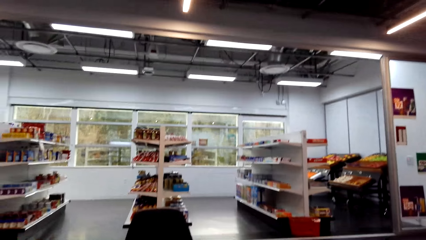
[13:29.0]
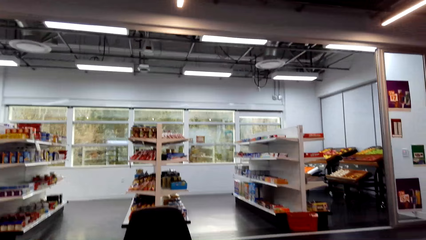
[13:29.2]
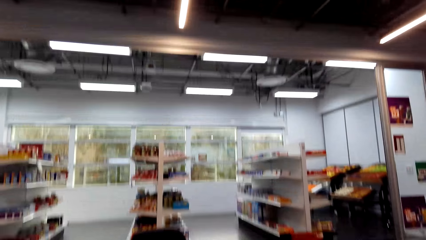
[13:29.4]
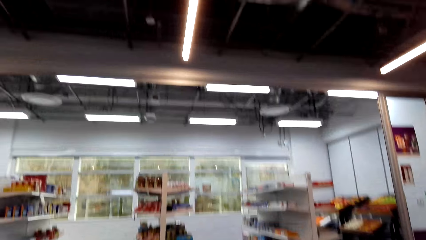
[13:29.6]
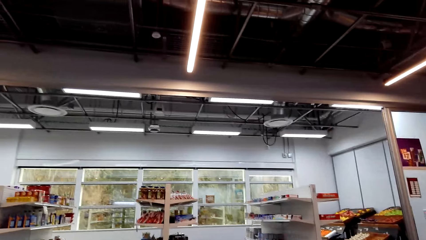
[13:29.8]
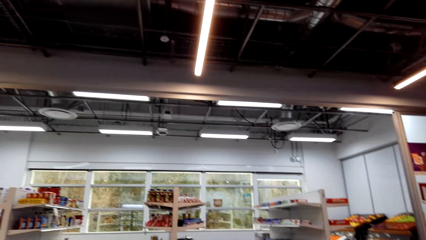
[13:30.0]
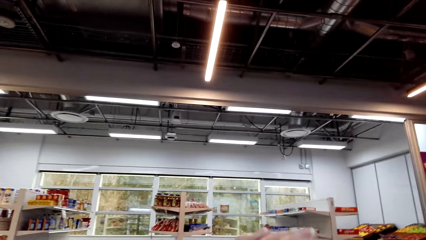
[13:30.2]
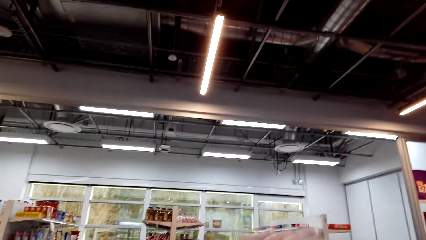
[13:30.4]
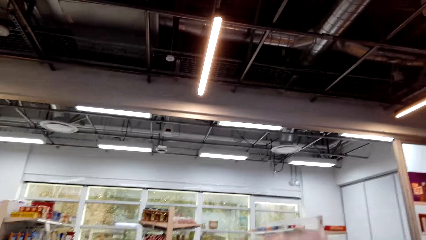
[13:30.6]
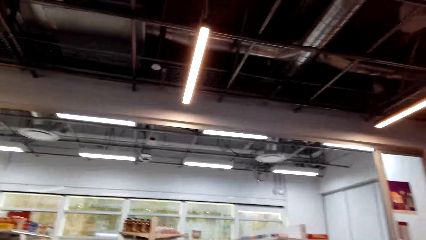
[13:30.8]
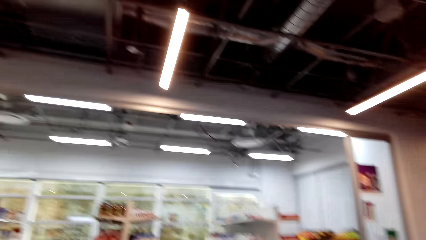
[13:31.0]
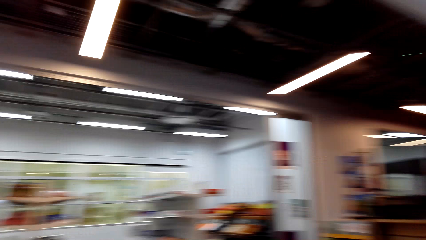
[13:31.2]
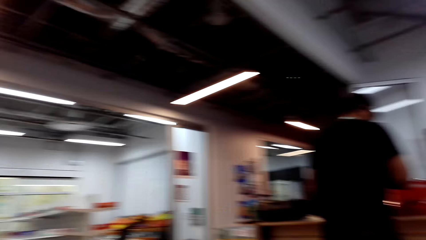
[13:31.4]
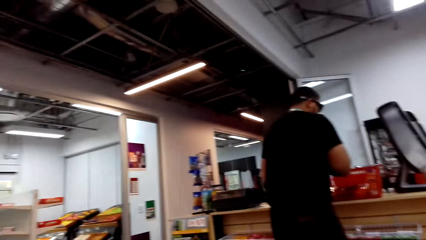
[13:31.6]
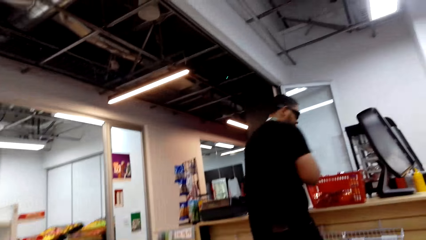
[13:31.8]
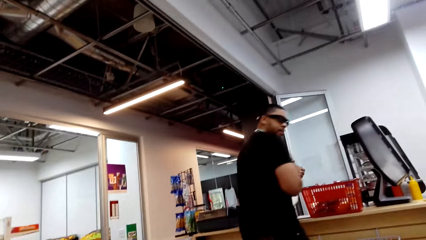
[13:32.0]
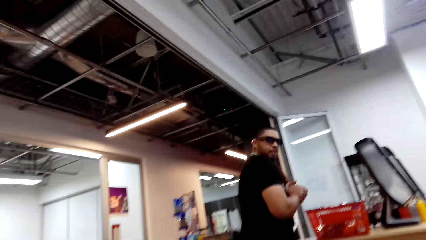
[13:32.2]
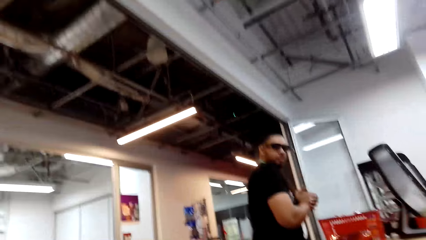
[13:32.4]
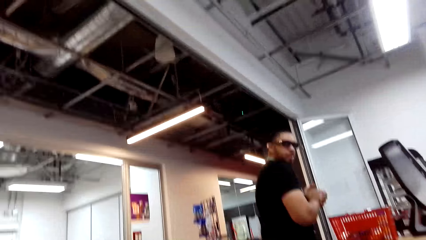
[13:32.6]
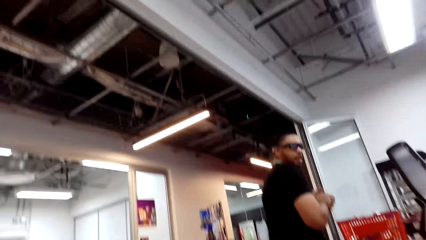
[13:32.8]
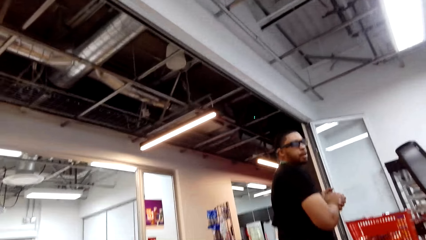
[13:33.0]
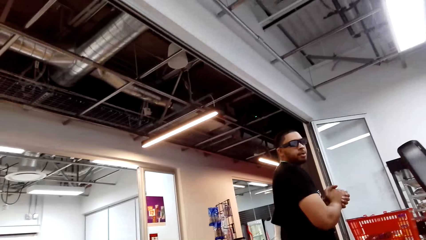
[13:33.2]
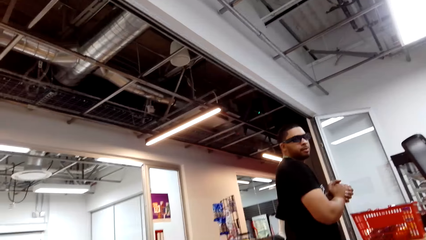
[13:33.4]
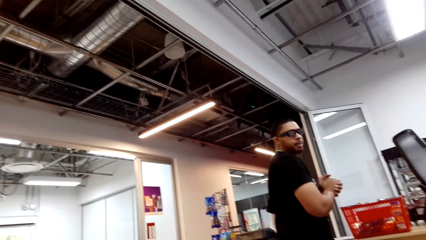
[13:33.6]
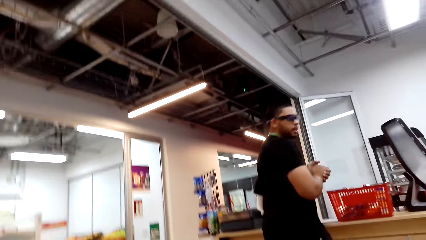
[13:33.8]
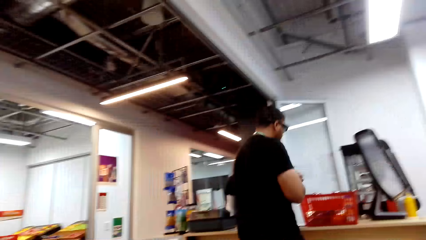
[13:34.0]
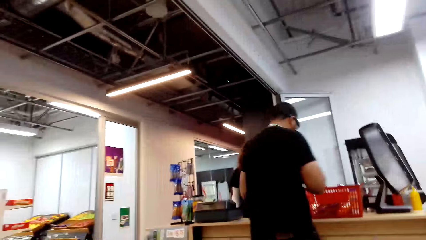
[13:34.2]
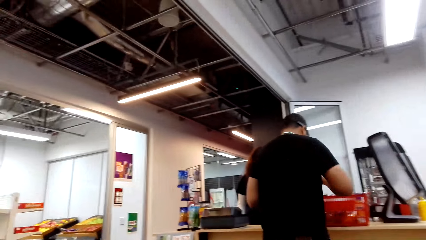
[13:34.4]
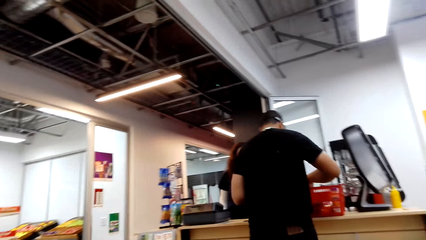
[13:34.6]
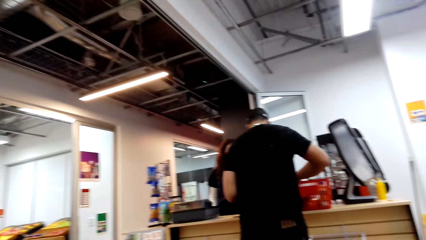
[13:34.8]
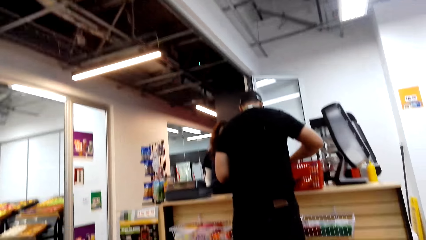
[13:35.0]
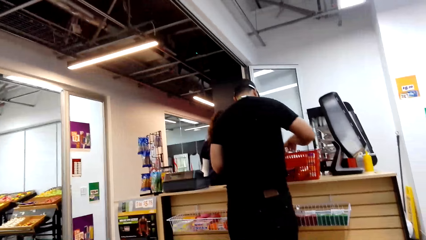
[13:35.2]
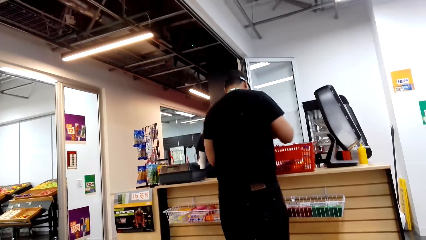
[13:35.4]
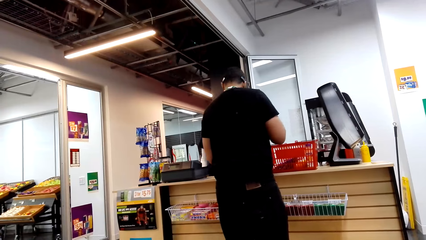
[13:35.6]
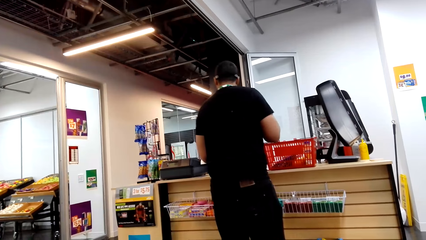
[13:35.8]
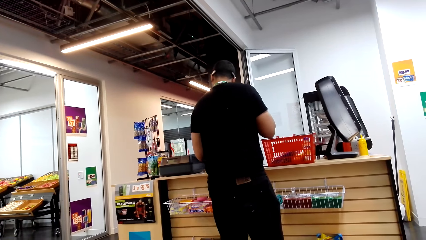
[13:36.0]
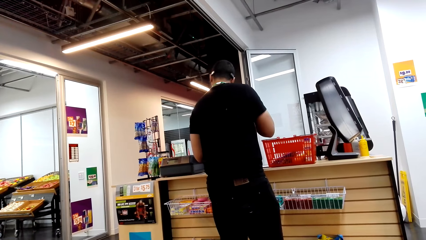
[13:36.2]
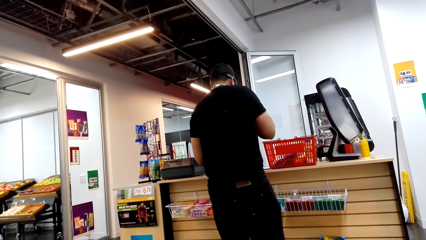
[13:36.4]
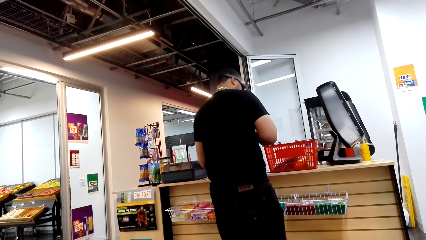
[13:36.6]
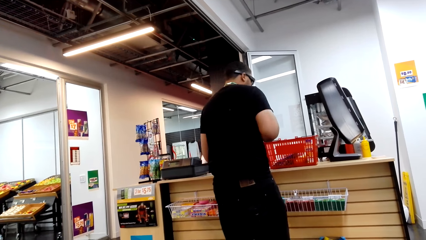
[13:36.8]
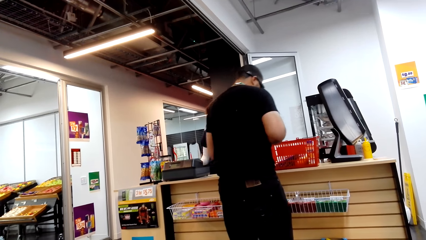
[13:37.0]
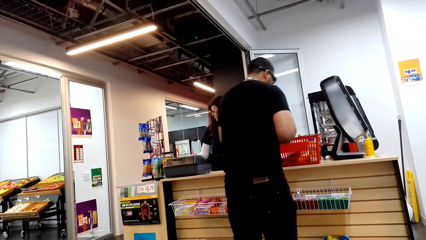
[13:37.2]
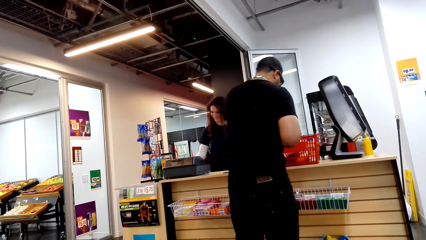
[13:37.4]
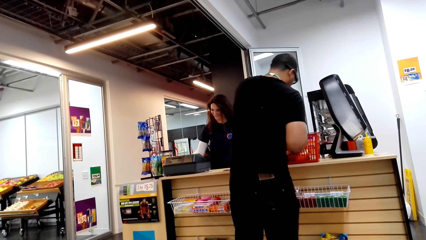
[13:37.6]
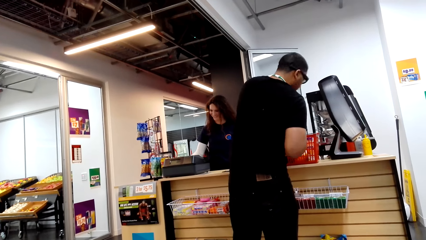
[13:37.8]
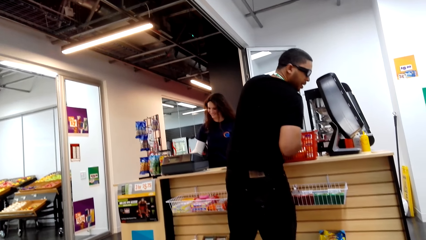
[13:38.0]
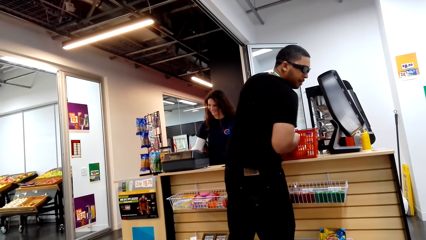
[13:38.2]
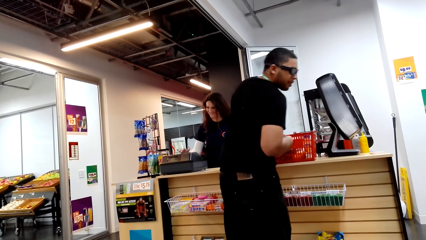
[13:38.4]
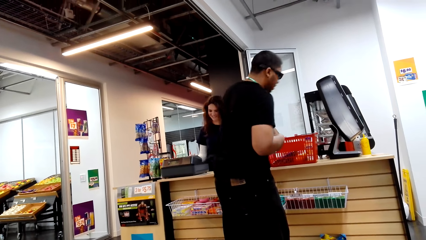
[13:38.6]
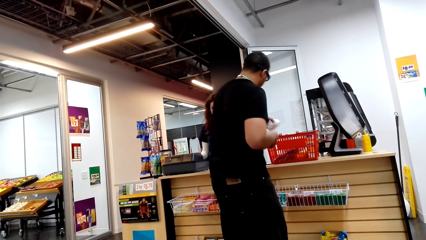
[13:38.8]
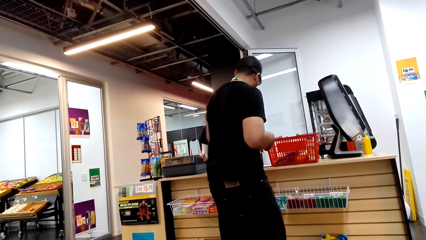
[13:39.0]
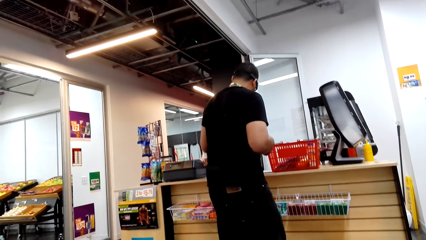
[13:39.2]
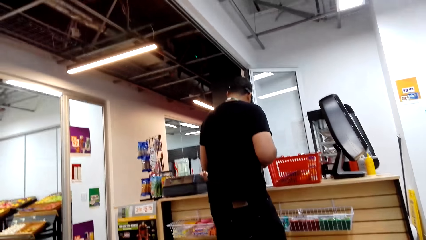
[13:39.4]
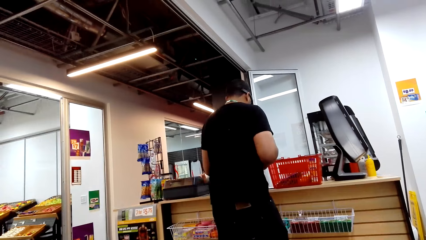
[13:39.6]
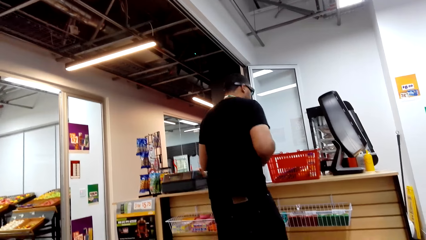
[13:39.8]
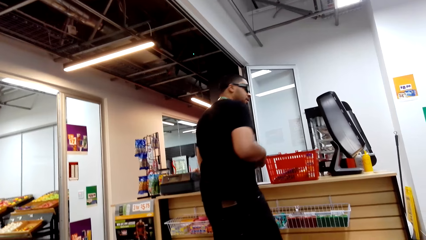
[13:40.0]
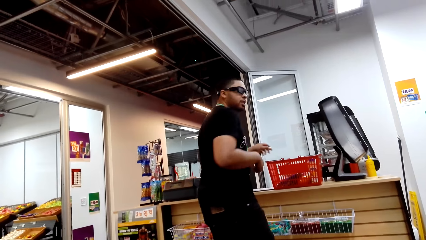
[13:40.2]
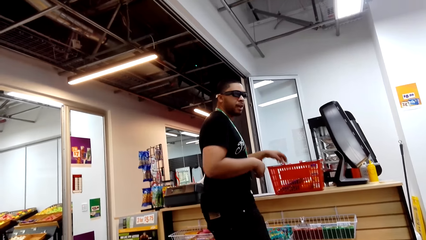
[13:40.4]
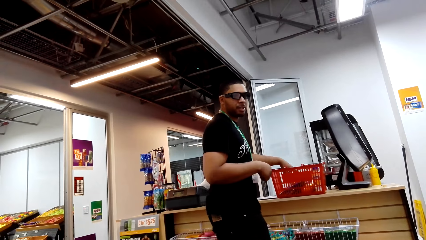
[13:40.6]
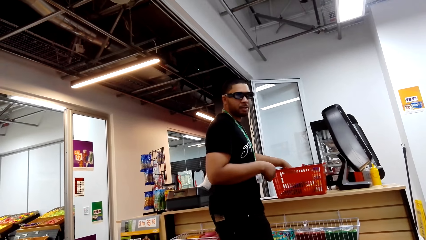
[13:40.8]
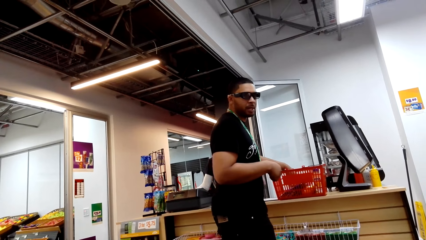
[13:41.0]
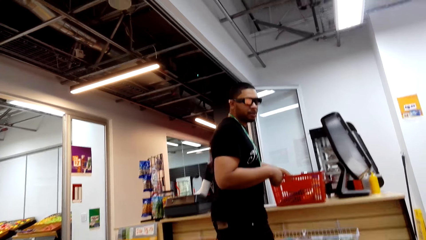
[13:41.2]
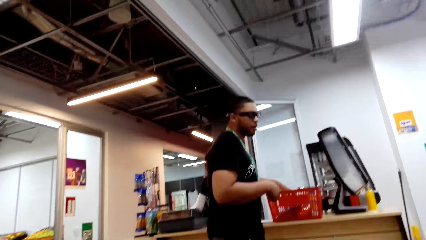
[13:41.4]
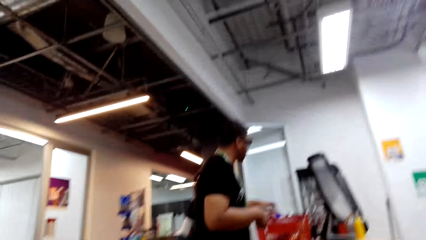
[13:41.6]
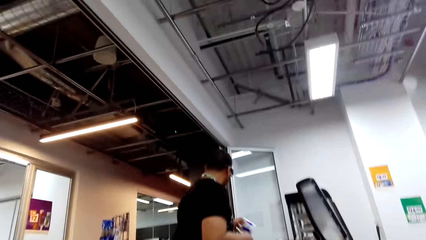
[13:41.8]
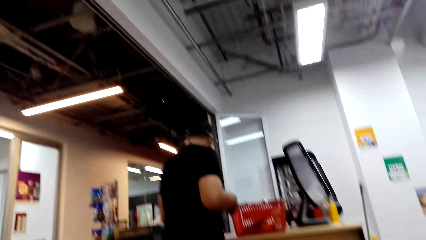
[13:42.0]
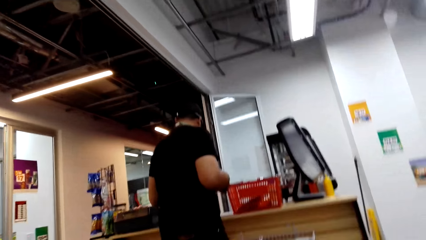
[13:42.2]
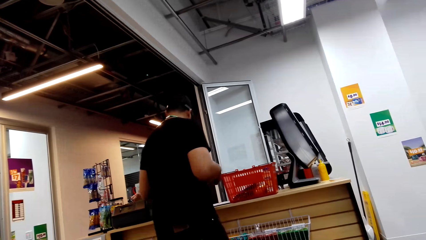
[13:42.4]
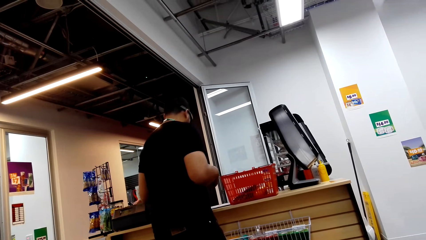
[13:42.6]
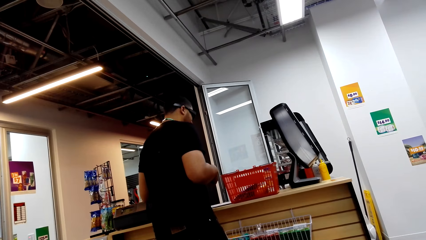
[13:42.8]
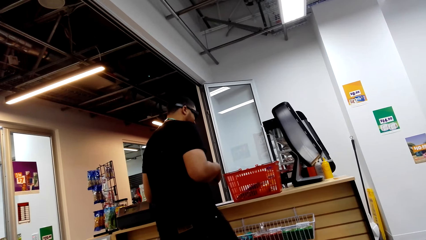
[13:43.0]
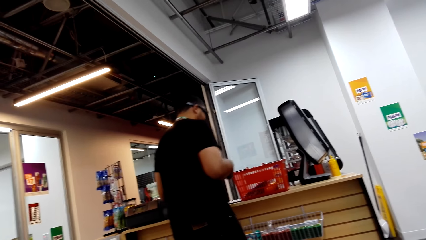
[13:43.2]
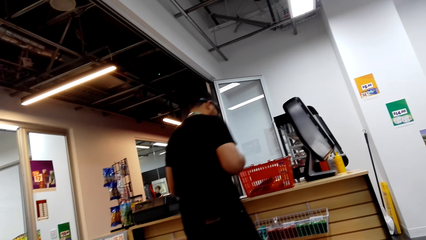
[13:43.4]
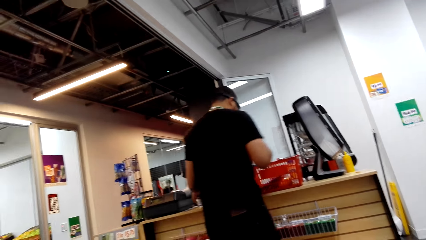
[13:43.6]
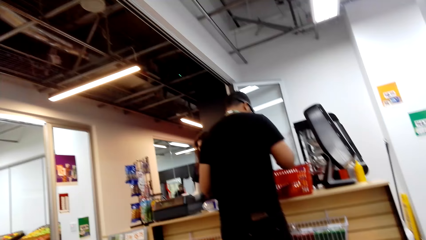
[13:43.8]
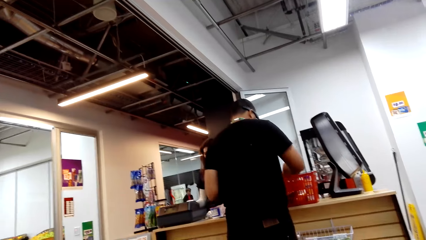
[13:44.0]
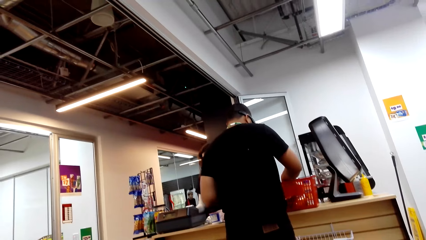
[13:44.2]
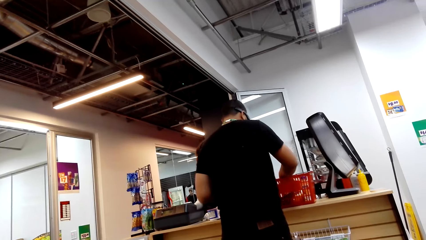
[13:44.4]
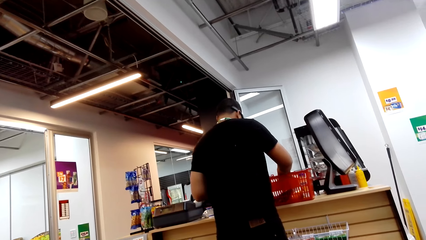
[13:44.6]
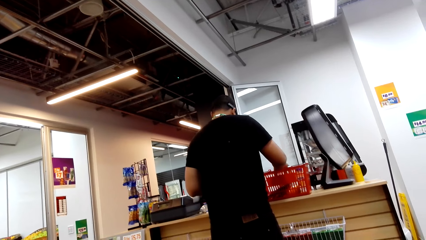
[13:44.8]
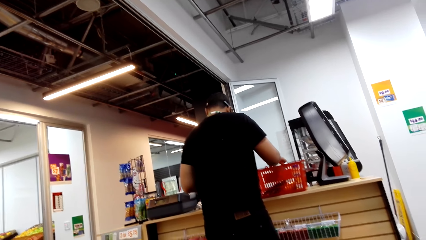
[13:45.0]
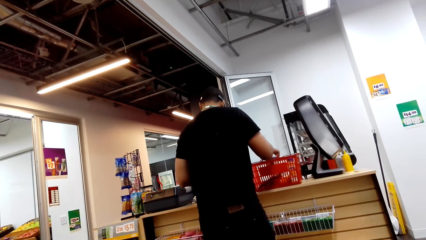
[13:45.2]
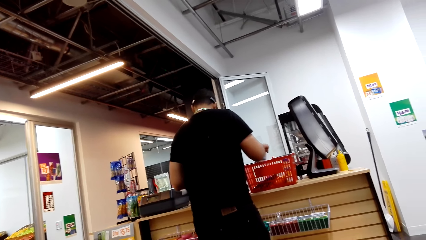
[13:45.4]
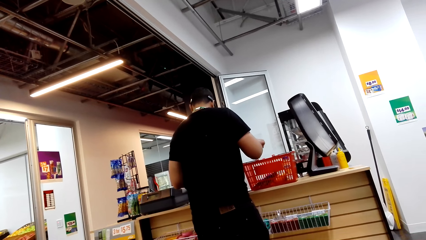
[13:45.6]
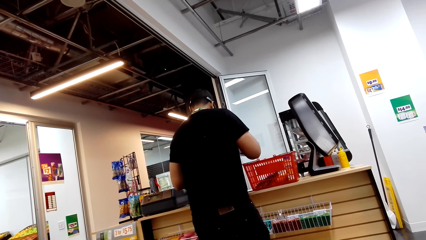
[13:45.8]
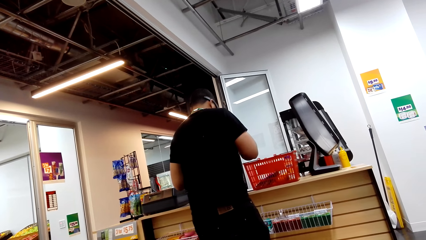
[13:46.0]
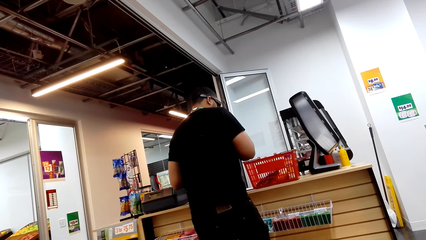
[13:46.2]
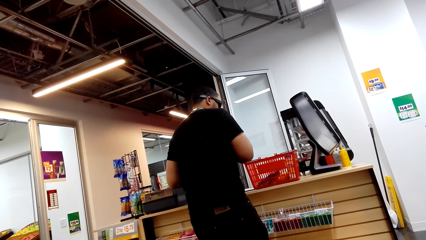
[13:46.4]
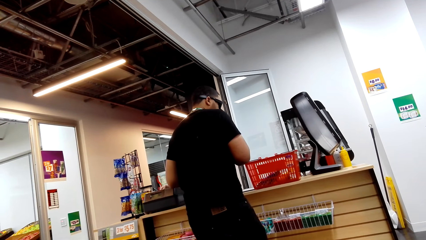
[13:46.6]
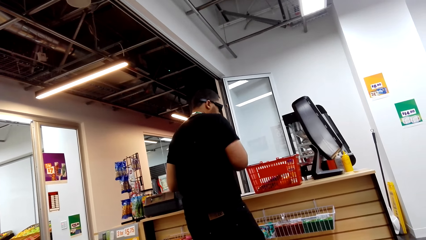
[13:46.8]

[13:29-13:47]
The camera wearer looks around the supermarket. They converse with a man. They dialogue to the man. The man puts goods on a table.
